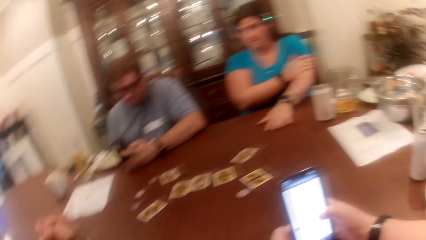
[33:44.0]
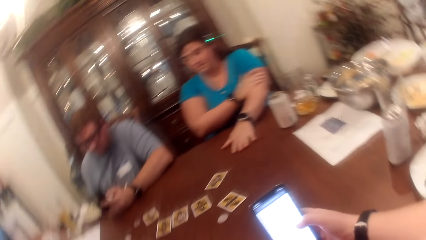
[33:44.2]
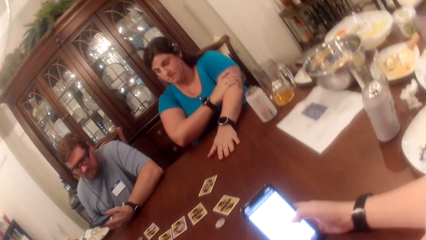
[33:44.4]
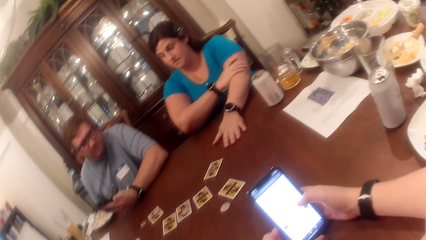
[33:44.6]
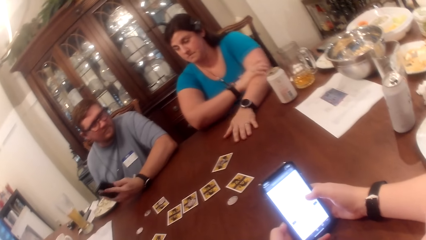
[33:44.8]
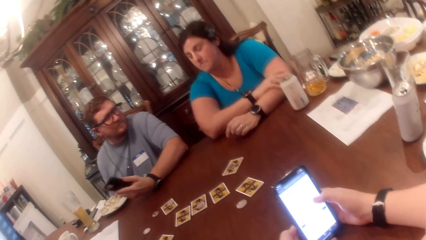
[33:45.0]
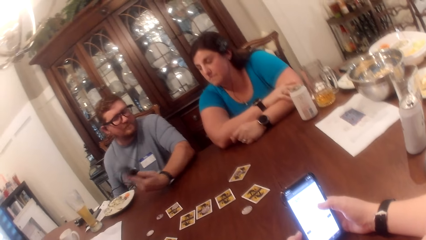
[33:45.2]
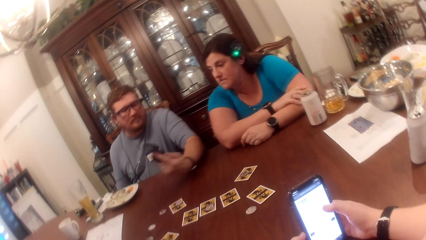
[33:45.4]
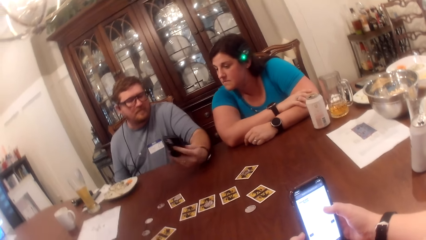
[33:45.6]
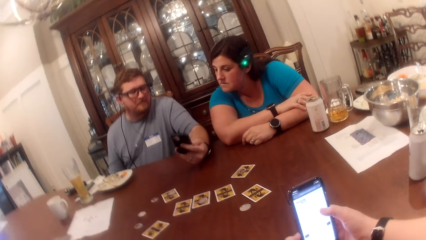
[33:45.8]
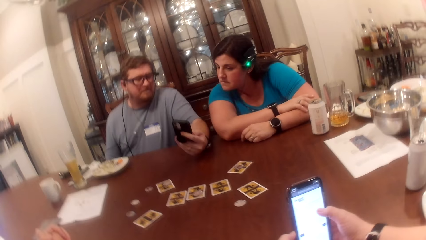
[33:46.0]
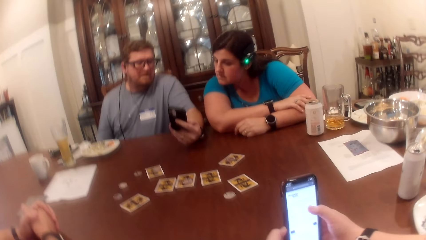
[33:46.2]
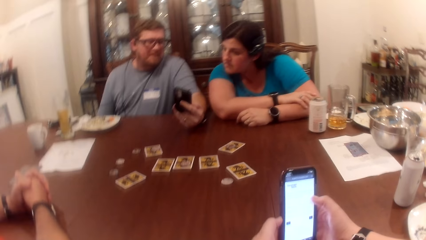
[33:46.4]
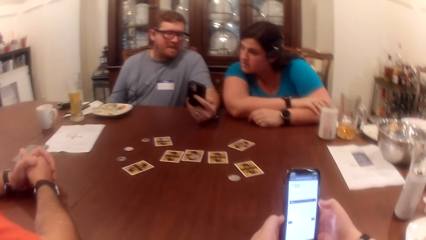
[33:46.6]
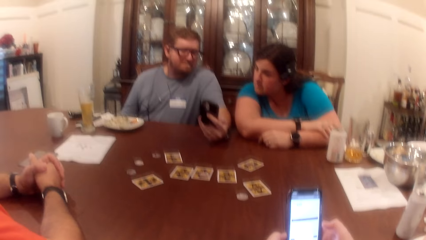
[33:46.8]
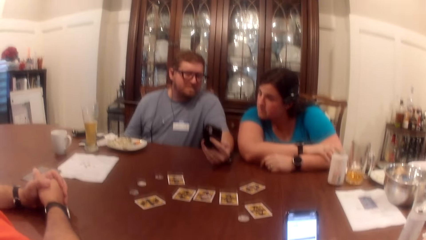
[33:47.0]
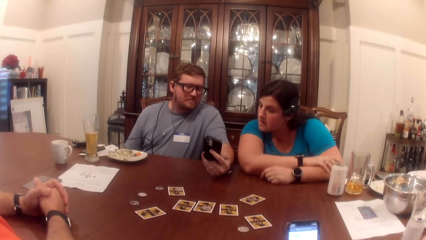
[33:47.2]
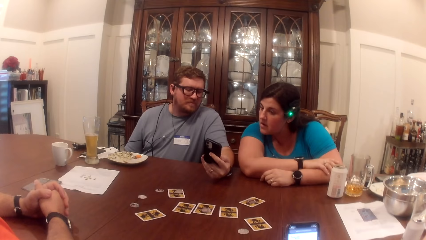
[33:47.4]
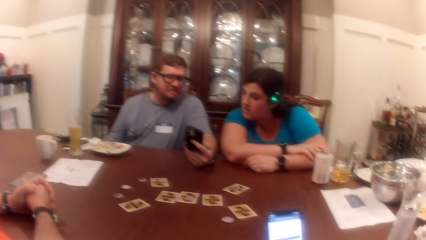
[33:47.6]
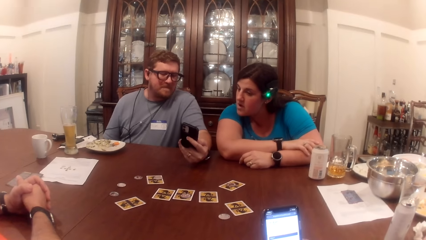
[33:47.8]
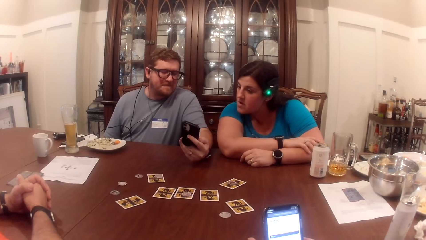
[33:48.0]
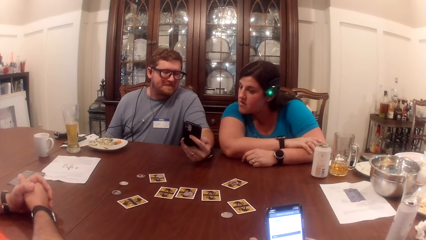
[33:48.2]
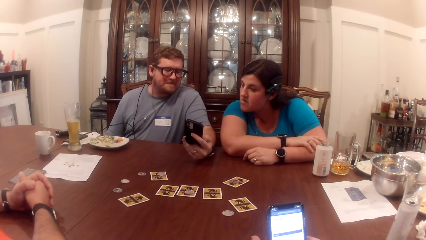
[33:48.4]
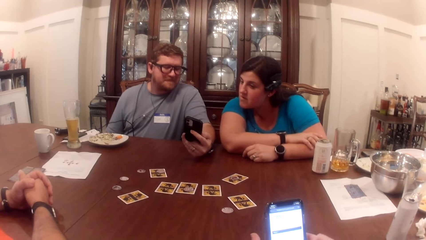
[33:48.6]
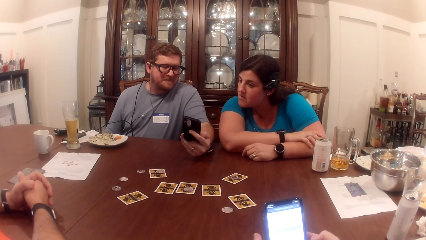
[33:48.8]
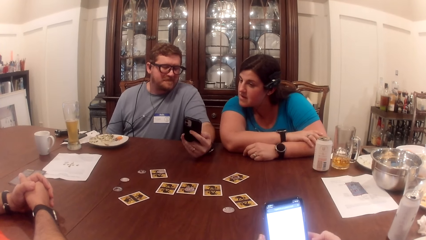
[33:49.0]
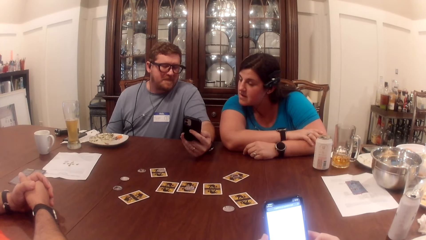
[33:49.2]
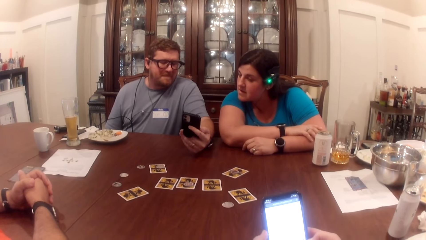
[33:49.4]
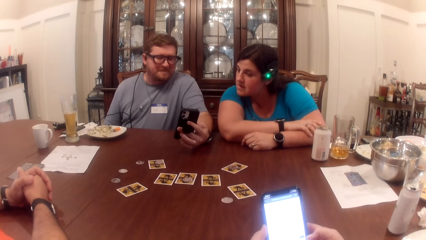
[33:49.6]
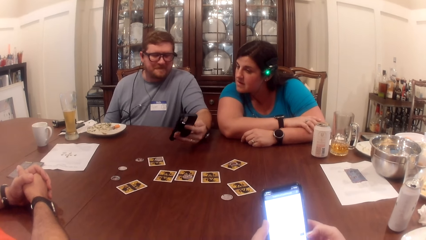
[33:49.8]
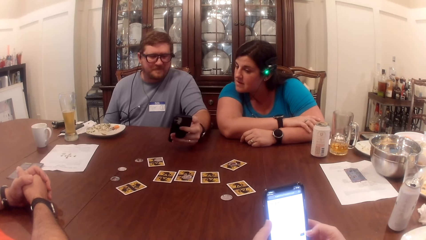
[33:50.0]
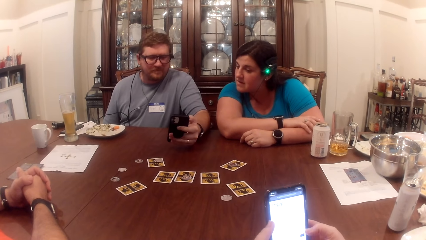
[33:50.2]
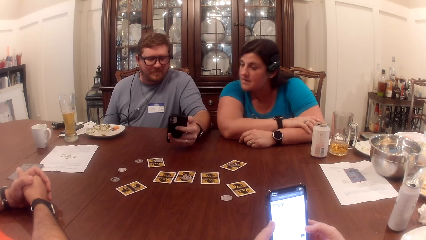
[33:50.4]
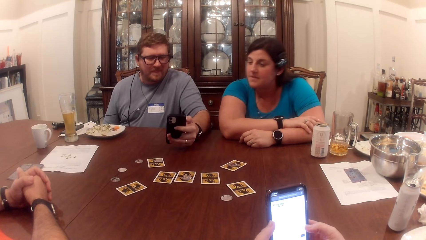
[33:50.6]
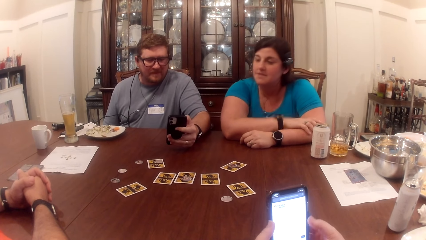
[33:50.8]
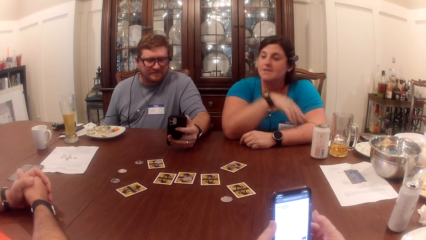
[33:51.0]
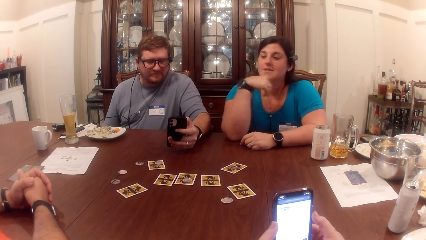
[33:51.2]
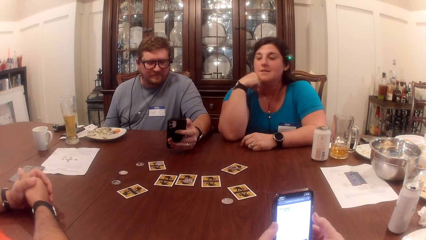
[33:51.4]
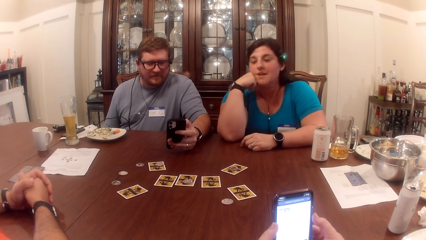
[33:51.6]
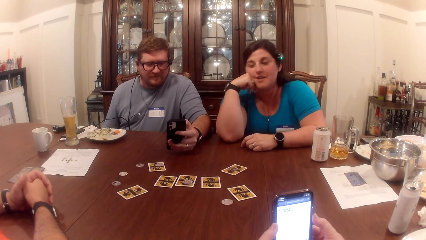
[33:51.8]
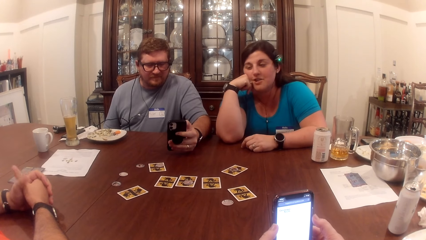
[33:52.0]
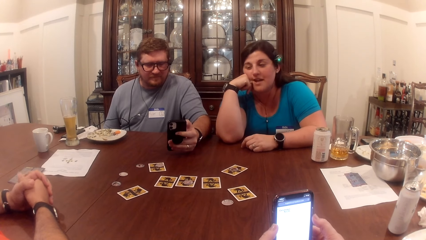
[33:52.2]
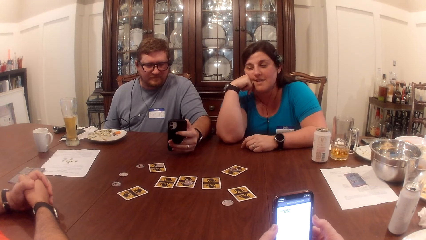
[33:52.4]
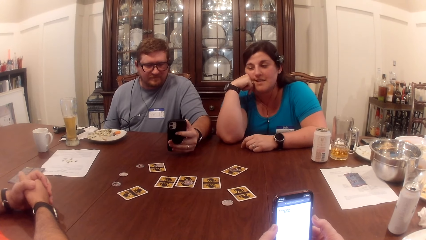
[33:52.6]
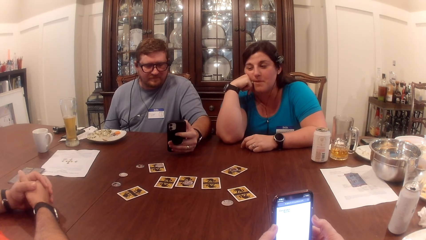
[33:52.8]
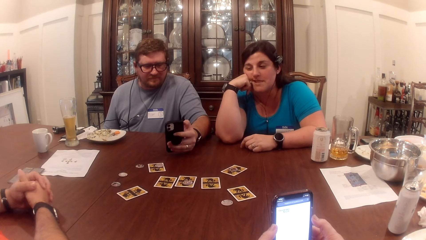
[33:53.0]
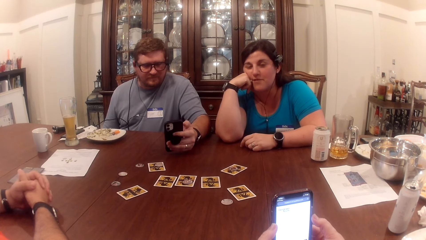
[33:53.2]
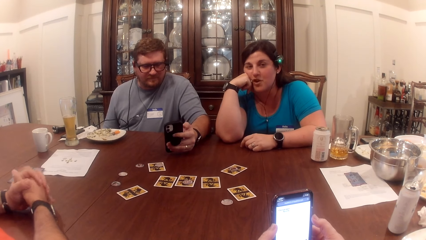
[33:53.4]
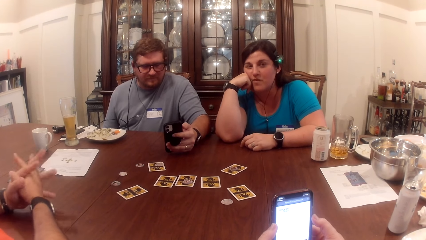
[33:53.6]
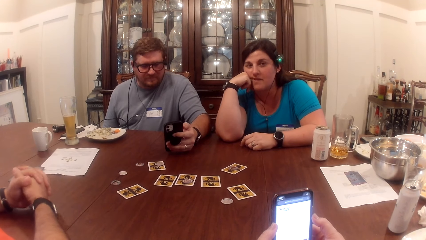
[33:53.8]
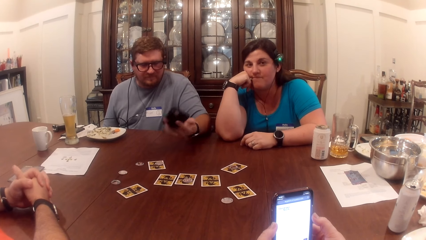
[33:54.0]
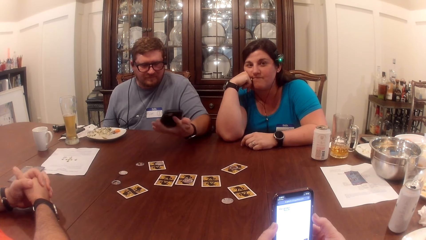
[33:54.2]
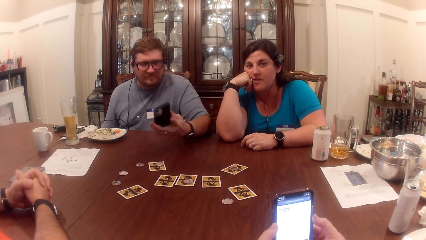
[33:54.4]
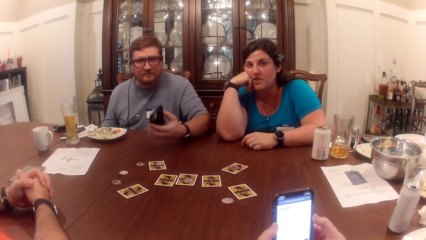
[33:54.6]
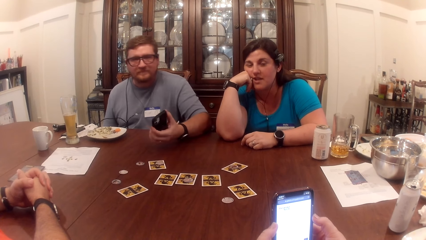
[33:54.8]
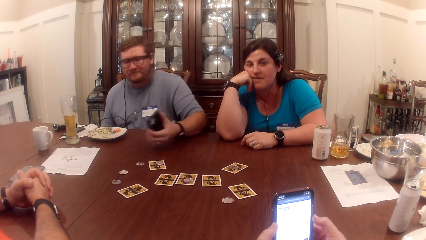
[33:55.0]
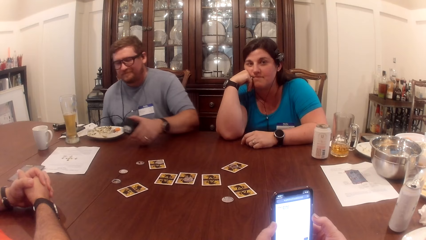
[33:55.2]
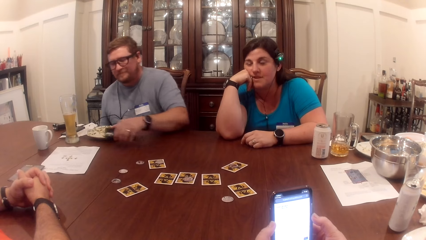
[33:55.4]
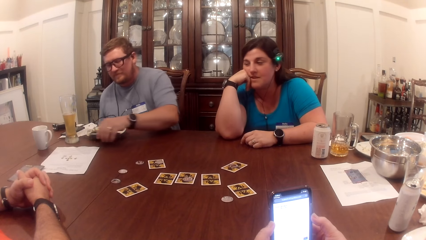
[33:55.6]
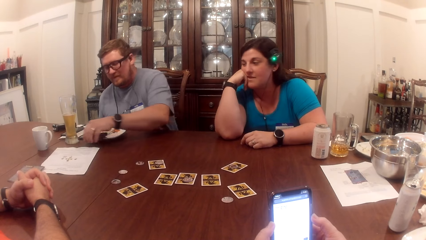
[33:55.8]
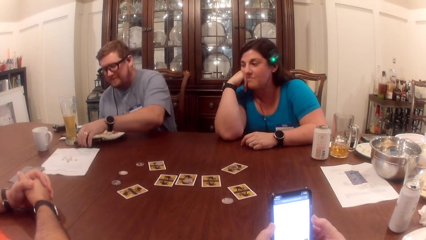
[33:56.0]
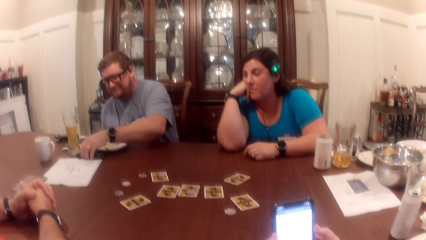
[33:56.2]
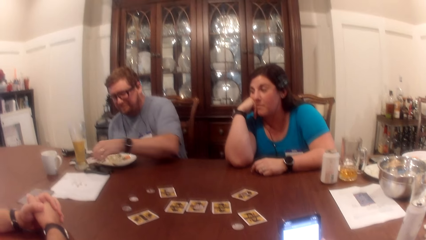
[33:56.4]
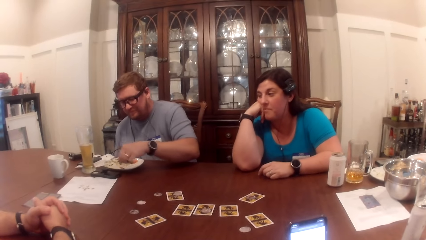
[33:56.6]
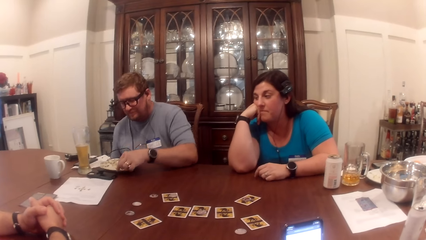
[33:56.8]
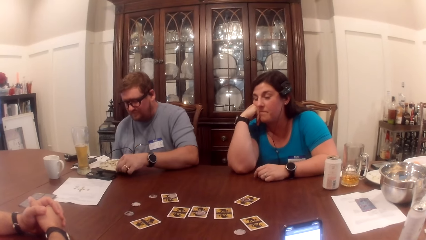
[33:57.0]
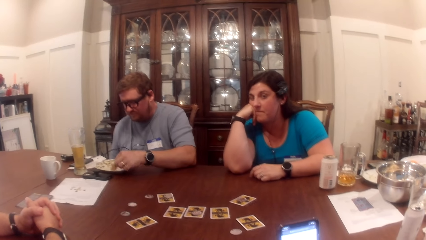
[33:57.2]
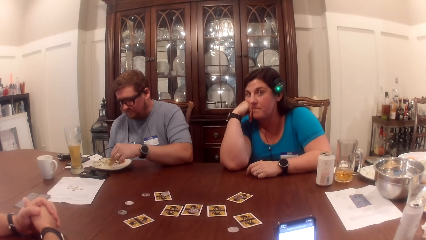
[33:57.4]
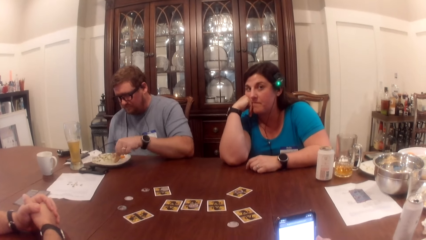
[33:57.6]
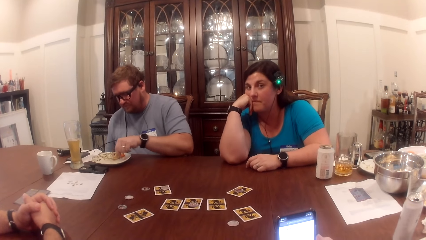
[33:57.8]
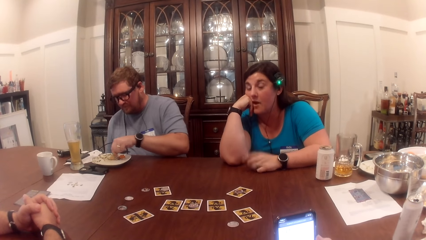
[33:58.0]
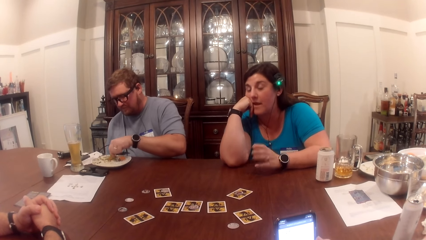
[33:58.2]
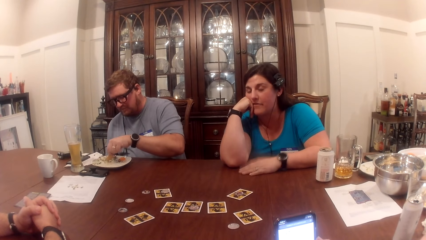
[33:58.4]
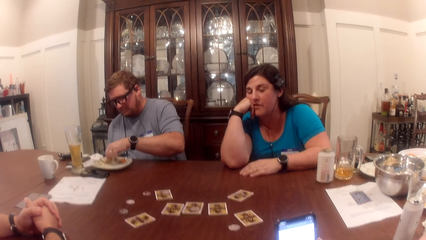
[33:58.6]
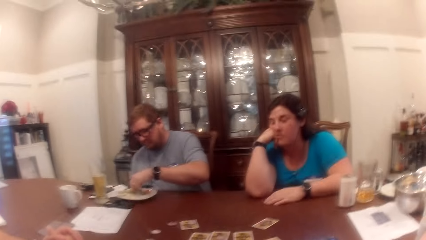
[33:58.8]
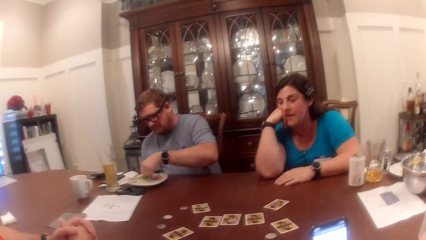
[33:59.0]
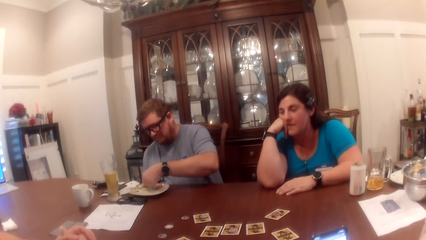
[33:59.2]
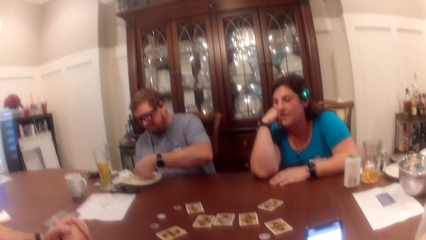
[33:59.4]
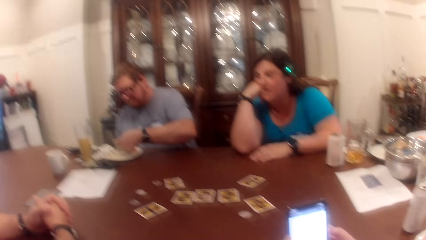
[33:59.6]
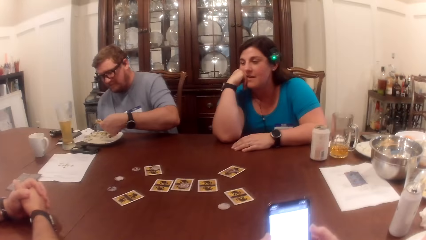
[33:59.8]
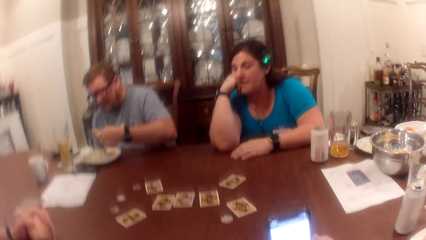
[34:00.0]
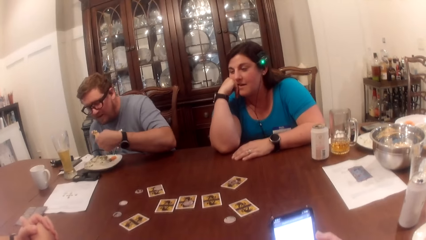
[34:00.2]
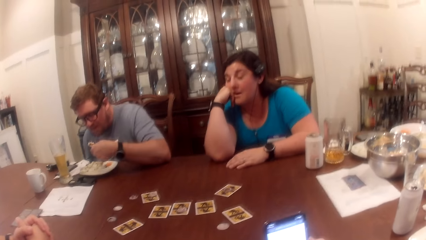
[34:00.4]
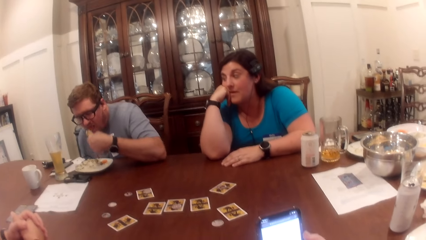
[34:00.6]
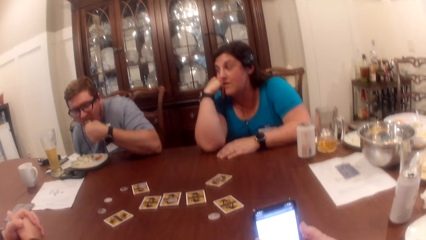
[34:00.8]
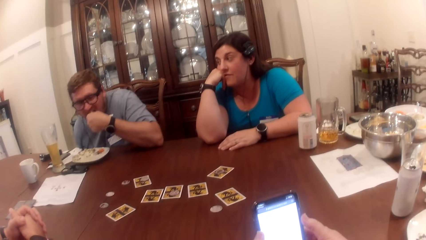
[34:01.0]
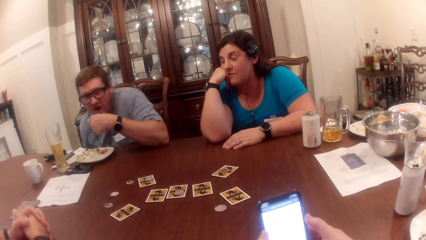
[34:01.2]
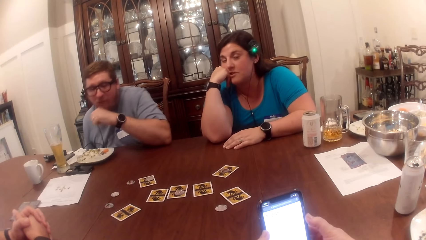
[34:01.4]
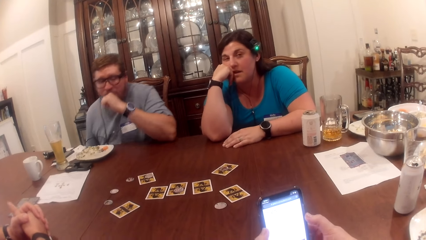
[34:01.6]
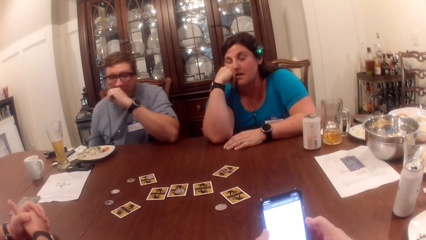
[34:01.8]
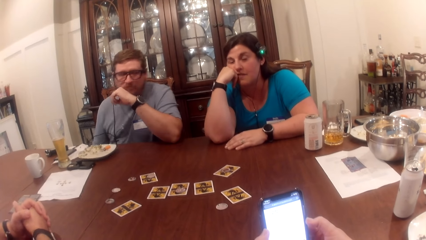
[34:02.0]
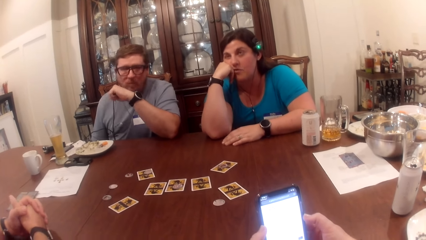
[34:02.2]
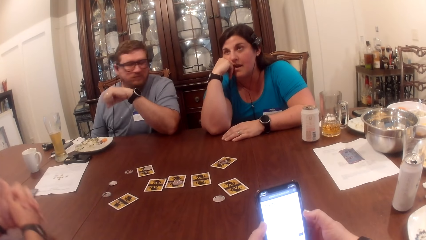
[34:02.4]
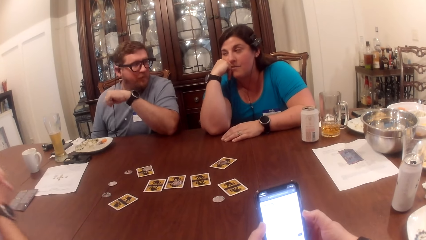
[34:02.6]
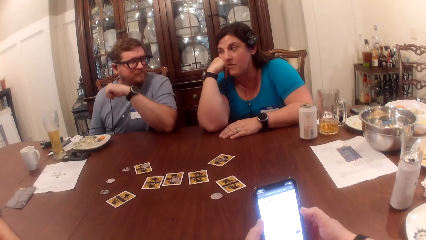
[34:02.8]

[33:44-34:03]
A man holds the hands together. A woman leans on the table. Another person shows the woman the phone. The woman reads from the phone. The other person stares at the phone. The woman talks. The man drops the phone on the table with his left hand. He picks up a biscuit from a plate with his left hand and scoops cream from the plate with the biscuit in his left hand. The other person picks food from the plate. The man eats the biscuit in his left hand. The camera wearer puts the food on the mouth.
